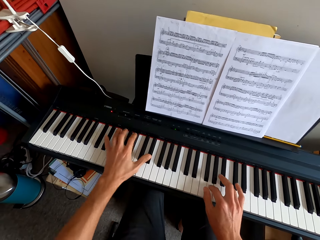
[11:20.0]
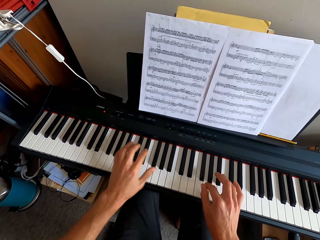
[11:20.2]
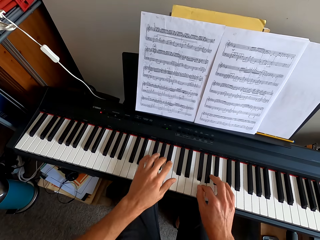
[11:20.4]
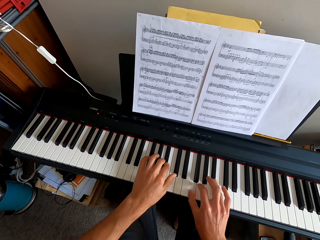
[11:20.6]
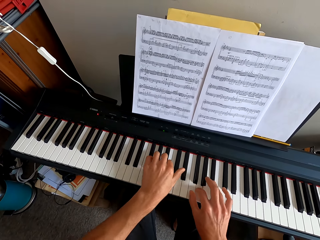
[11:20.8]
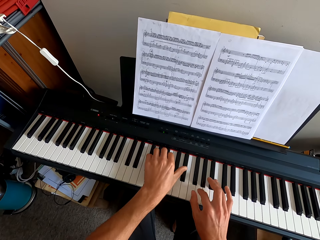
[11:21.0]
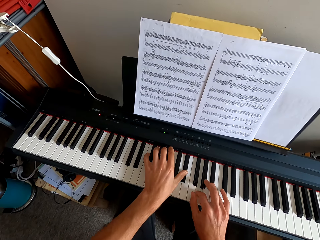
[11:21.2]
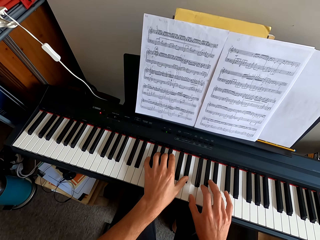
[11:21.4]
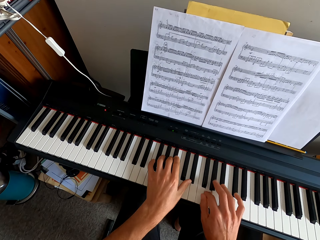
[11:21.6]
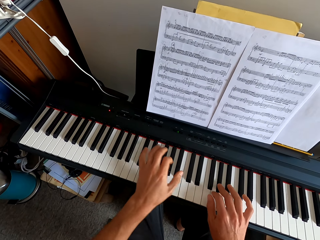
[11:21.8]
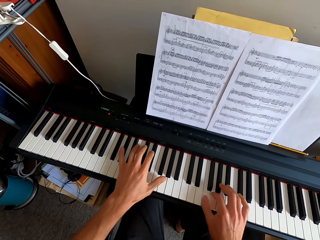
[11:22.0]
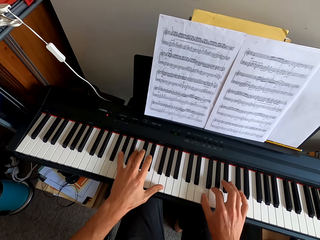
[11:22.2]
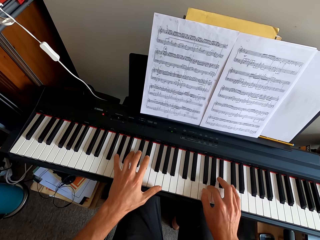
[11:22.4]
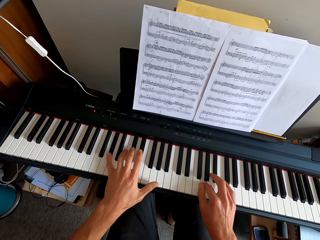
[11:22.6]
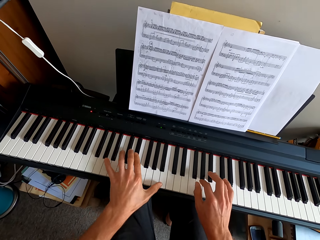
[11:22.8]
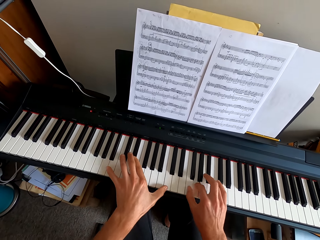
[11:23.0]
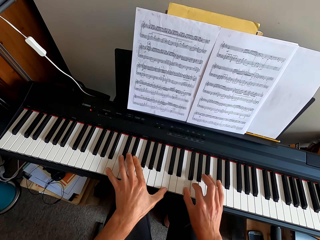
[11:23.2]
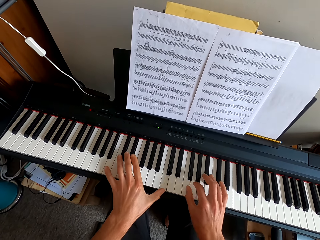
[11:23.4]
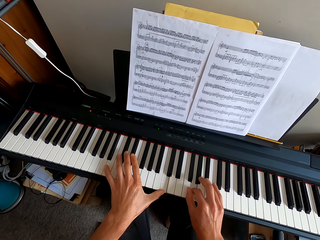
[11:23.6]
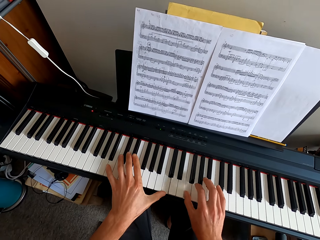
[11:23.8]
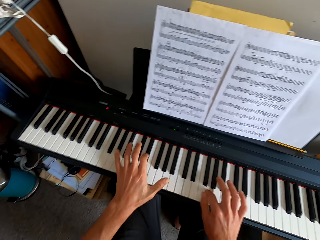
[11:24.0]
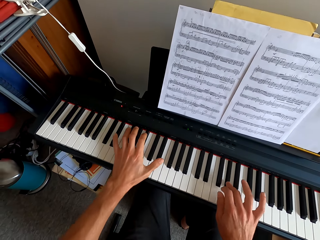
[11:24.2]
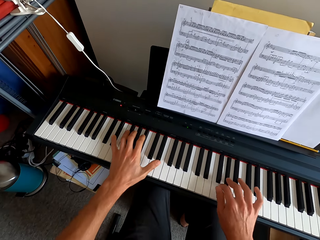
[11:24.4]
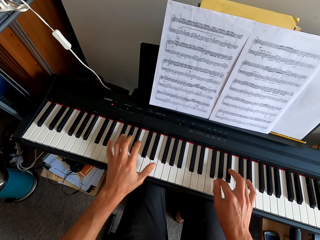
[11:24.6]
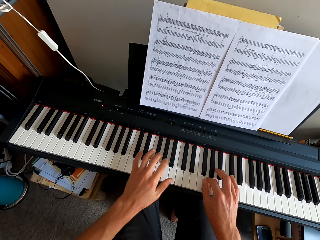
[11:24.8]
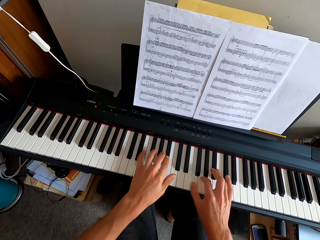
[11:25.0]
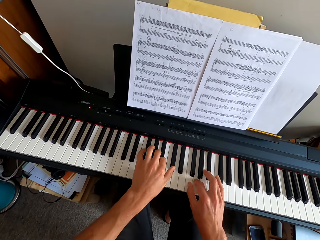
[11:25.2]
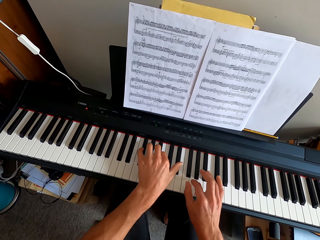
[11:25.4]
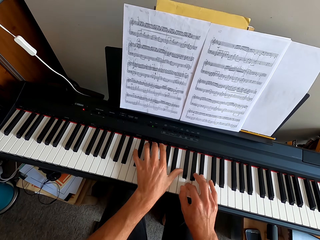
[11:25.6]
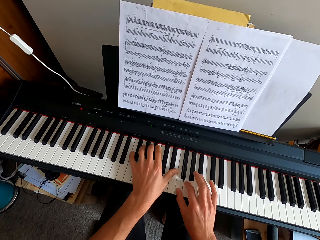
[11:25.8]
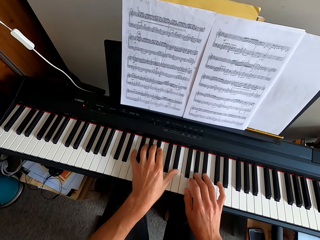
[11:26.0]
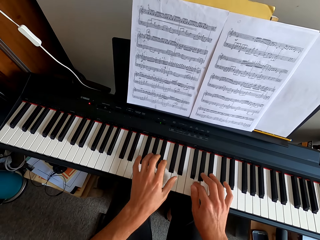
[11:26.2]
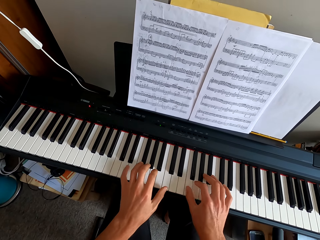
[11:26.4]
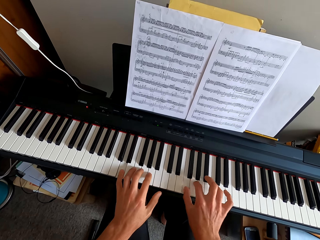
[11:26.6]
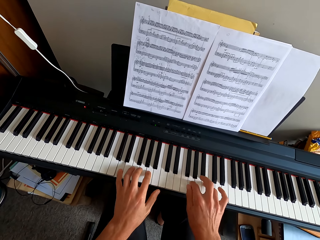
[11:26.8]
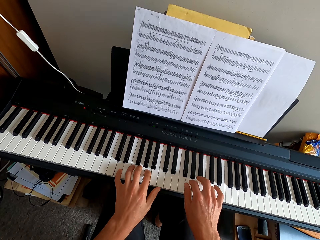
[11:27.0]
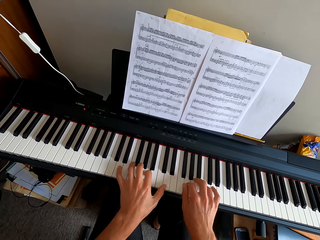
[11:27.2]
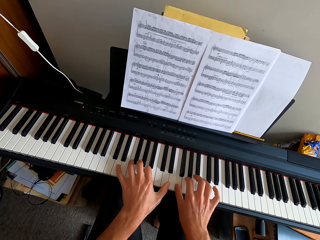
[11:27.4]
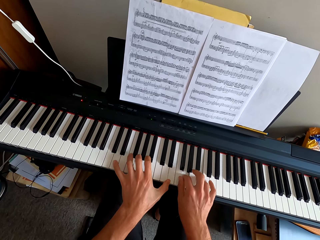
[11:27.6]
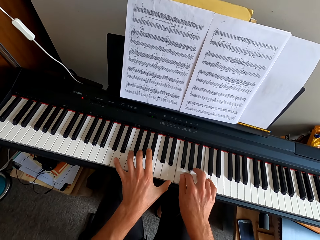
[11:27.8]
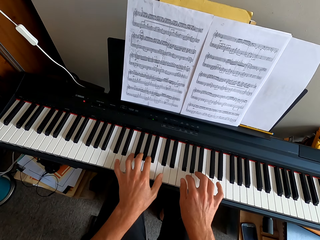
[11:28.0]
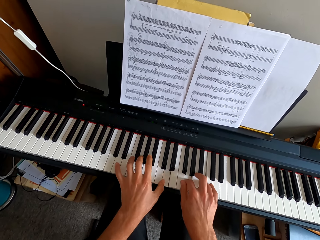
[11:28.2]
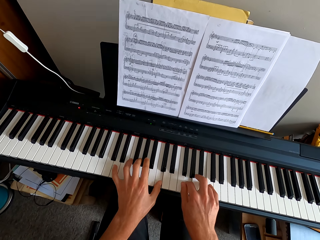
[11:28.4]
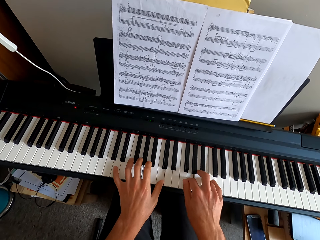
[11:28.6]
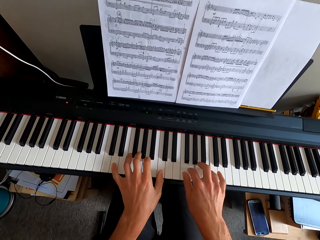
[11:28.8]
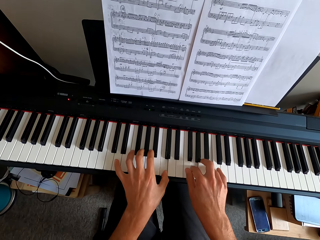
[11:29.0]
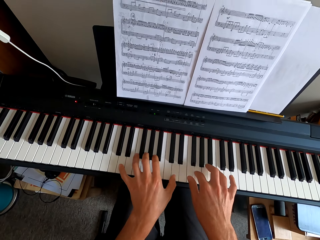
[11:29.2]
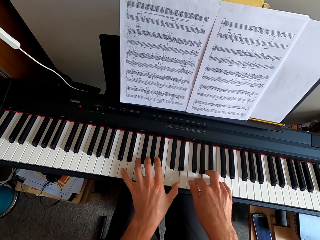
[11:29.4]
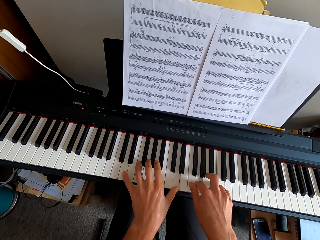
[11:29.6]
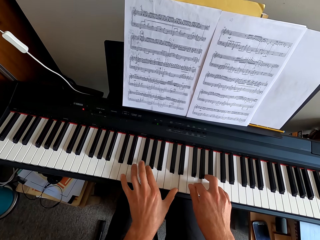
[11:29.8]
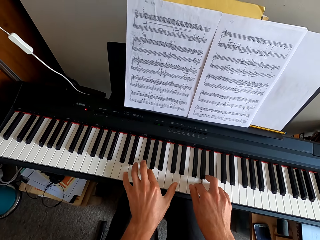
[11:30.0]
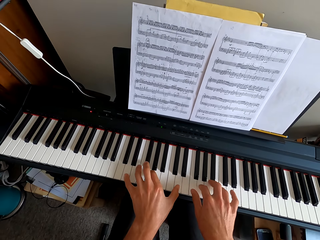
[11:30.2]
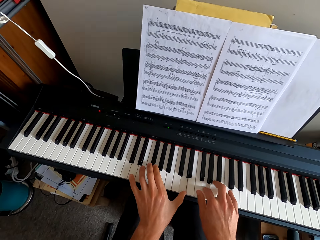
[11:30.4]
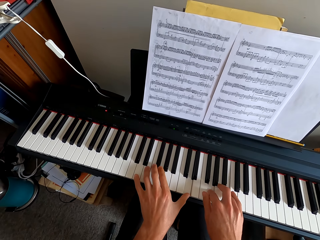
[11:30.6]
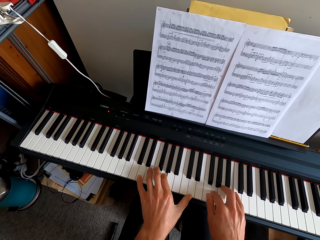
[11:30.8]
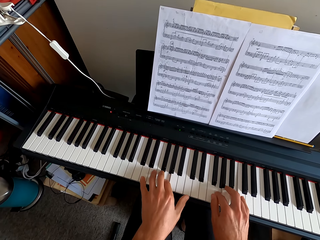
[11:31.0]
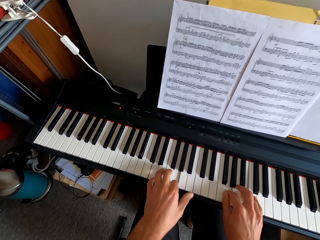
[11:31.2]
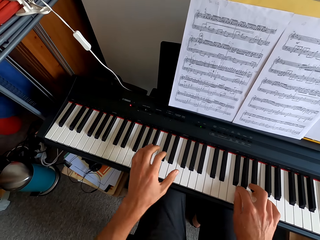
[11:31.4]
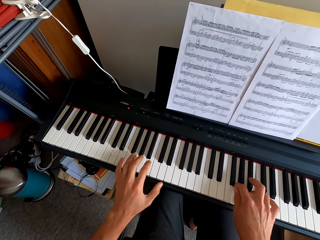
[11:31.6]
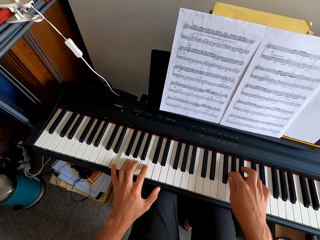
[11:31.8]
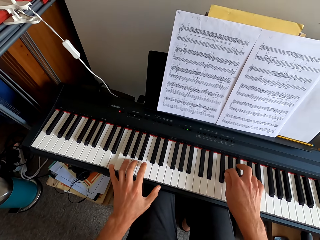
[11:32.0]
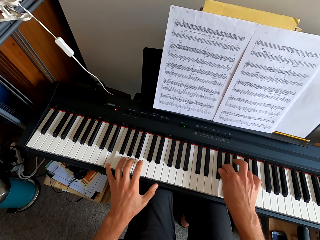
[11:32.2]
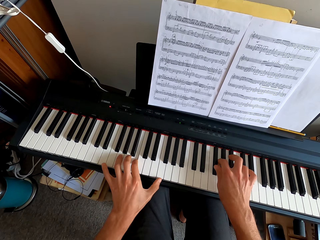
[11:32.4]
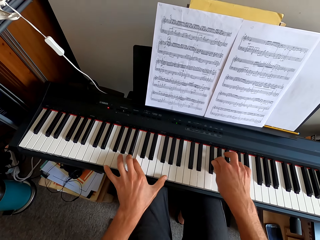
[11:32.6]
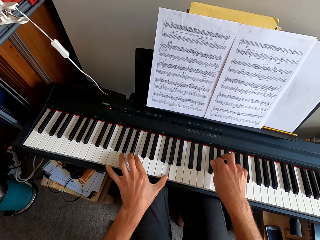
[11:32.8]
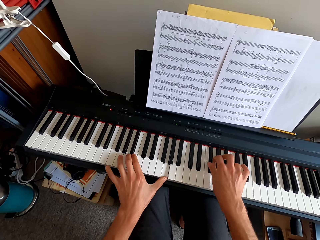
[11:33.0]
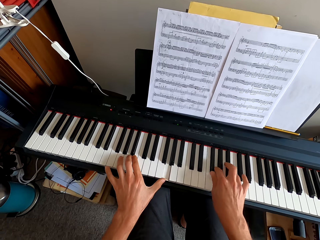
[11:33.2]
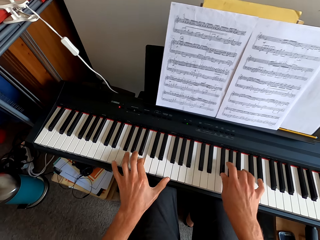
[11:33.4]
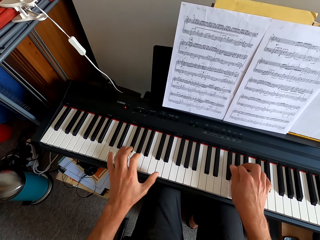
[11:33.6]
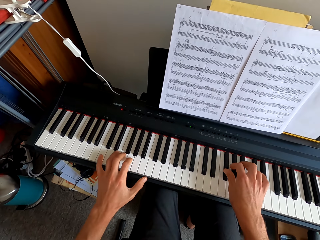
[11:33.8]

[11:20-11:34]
The camera wearer is playing the piano.

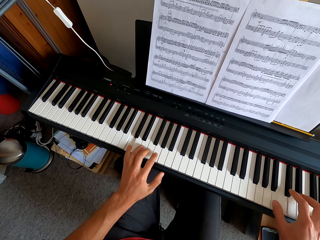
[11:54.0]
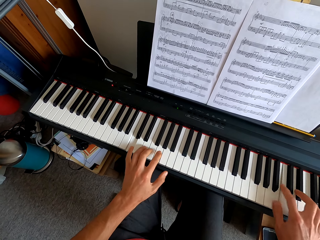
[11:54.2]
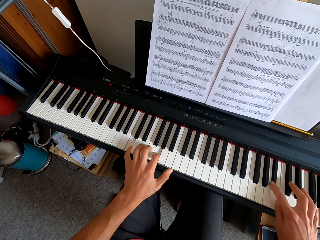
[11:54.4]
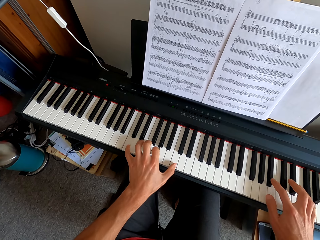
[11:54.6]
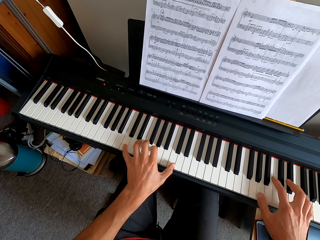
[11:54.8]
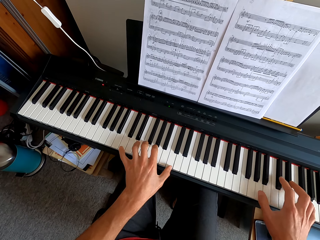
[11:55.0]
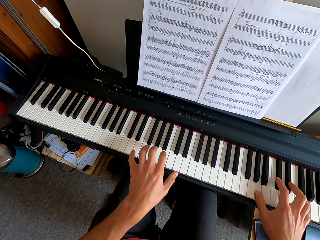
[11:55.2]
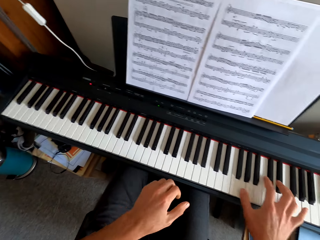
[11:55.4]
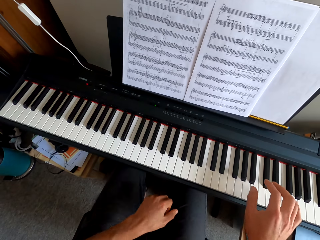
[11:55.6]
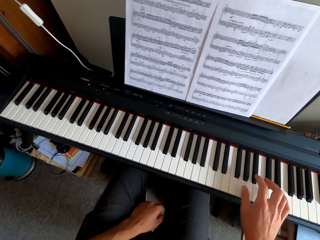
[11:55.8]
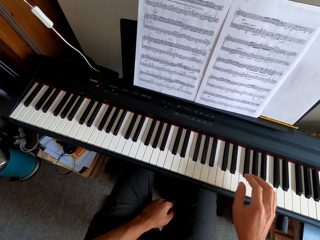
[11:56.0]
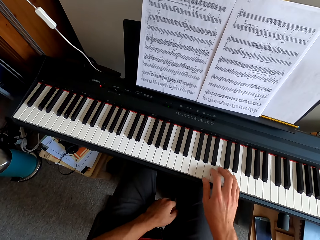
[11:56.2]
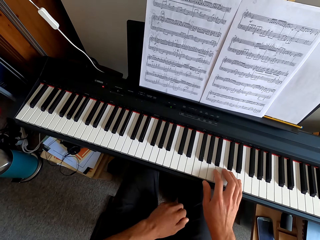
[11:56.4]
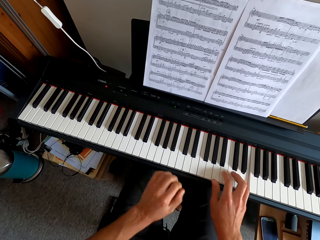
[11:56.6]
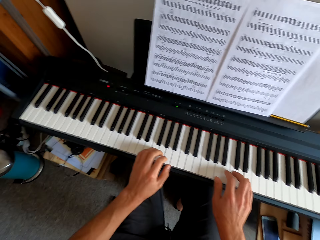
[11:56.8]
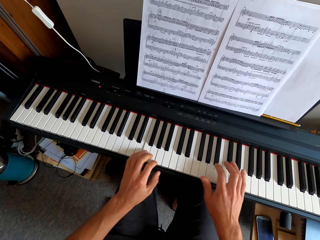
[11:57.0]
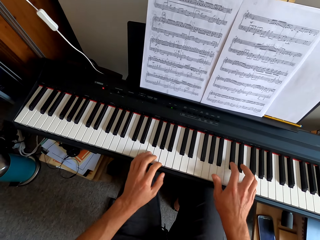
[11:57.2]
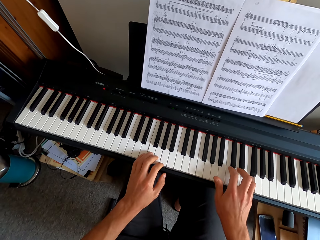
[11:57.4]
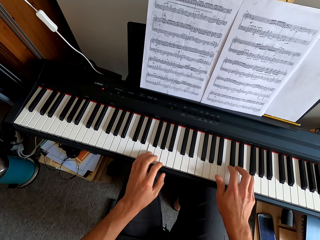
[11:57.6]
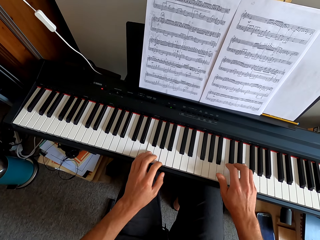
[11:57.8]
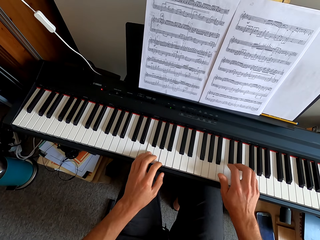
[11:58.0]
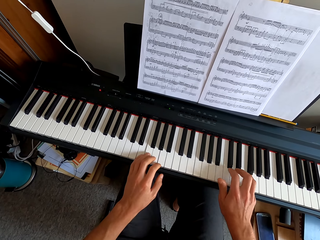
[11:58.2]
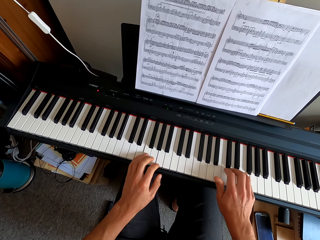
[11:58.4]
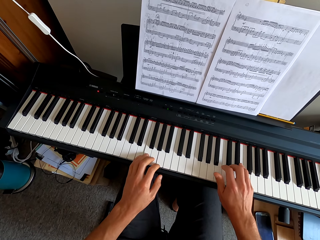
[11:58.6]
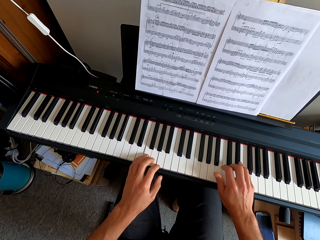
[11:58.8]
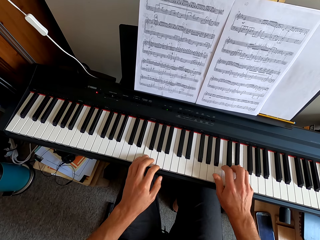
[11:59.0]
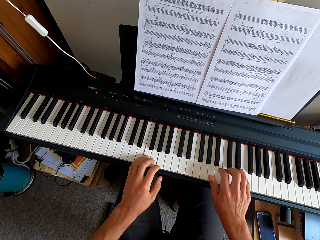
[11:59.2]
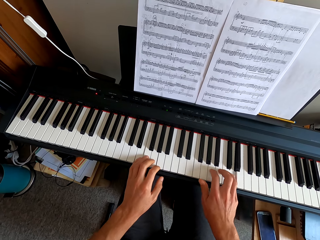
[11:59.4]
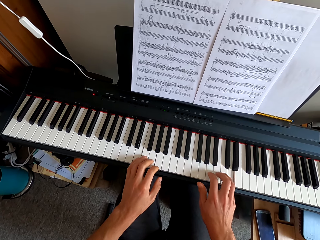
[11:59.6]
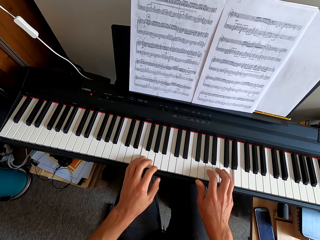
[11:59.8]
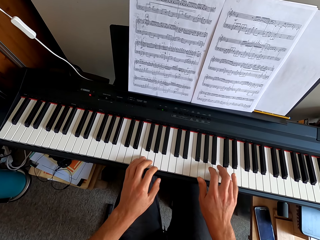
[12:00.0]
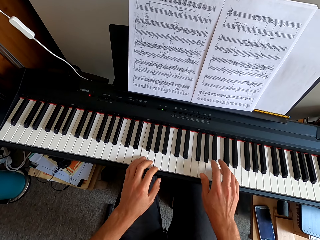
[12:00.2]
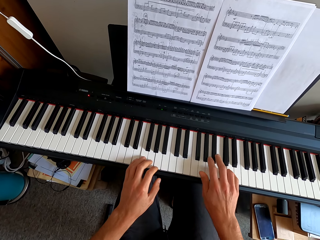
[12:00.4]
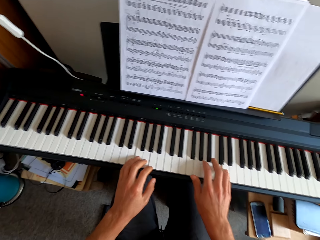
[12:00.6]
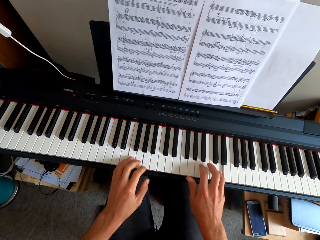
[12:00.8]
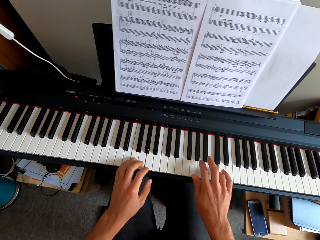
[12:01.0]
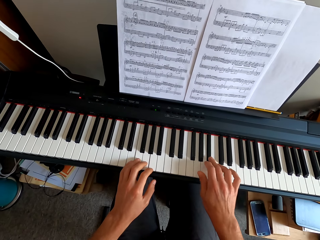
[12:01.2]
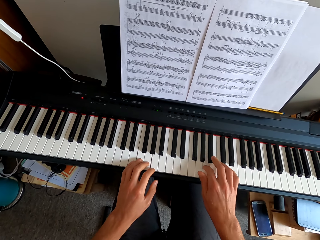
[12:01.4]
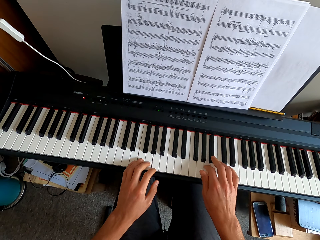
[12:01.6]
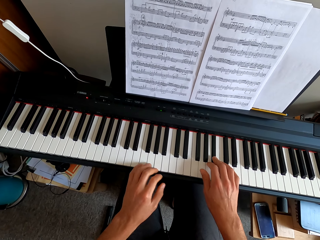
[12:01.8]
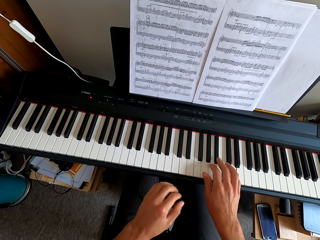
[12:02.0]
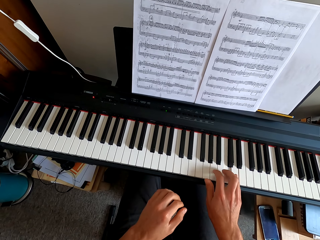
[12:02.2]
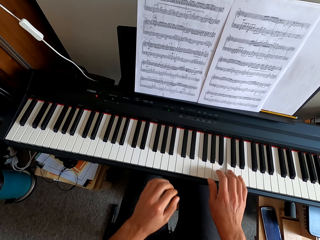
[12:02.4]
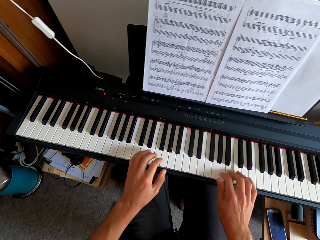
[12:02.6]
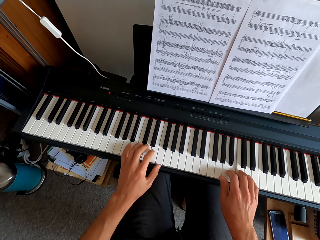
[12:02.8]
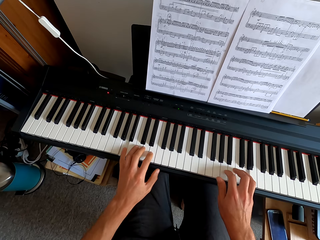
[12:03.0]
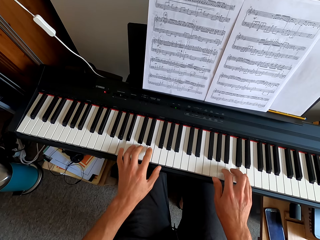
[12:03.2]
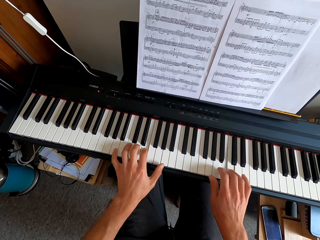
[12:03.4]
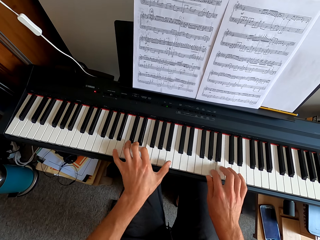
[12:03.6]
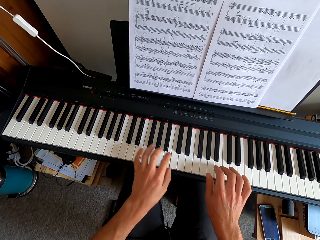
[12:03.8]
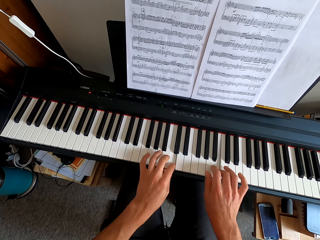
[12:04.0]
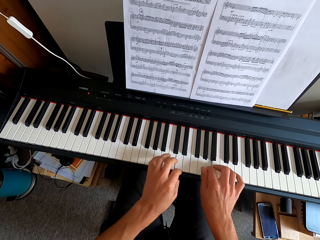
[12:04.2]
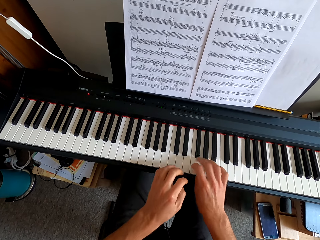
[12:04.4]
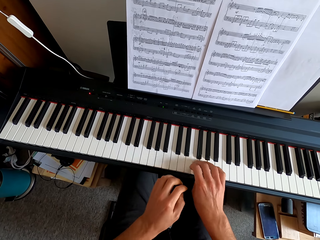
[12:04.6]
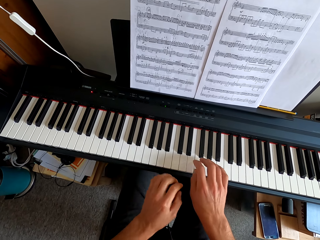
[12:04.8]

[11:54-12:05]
The camera wearer pulls his hand off the keyboard. He plays the keyboard. He plays the keyboard with both hands. He pulls his hand off the keyboard. He plays the keyboard with both hands.
